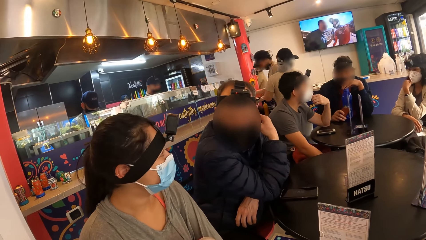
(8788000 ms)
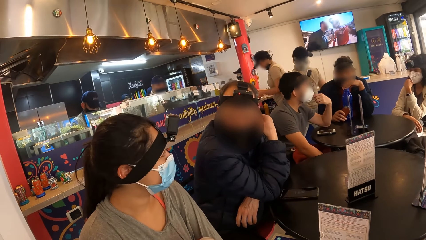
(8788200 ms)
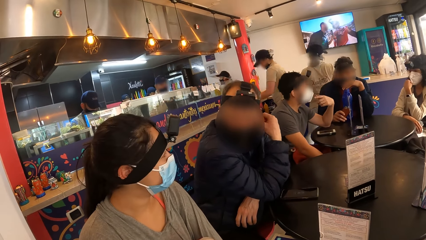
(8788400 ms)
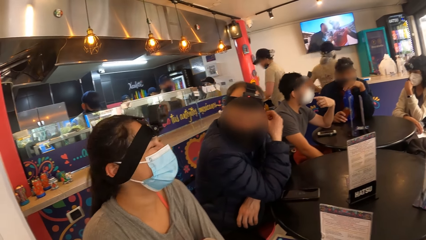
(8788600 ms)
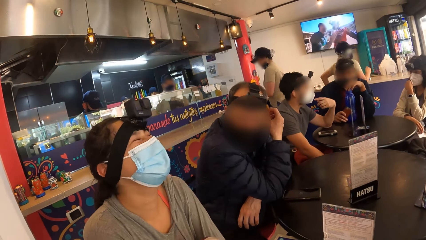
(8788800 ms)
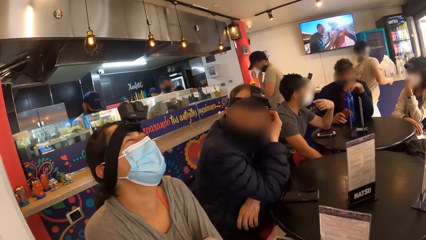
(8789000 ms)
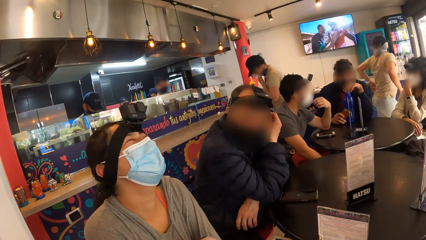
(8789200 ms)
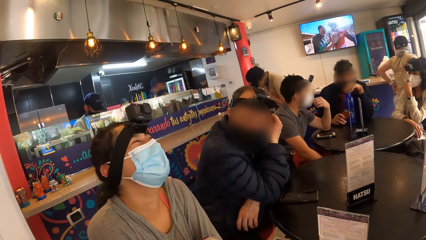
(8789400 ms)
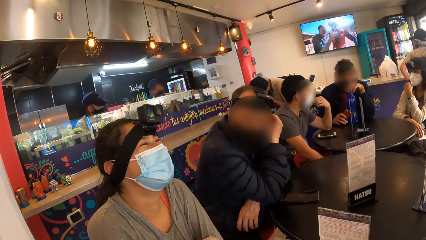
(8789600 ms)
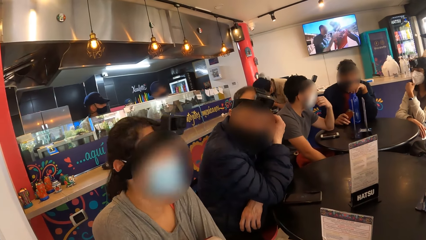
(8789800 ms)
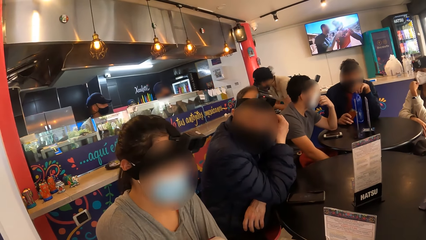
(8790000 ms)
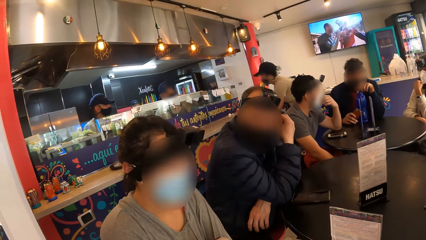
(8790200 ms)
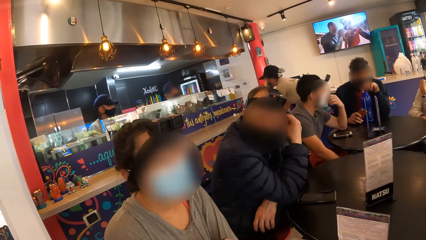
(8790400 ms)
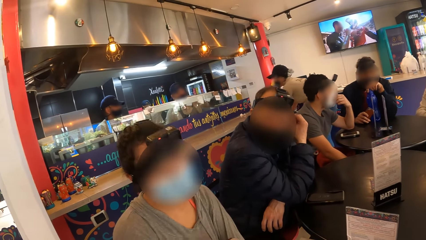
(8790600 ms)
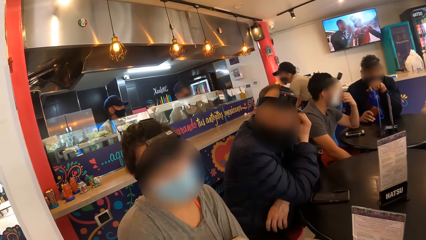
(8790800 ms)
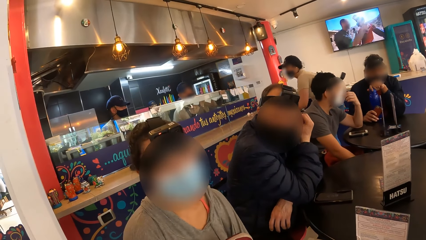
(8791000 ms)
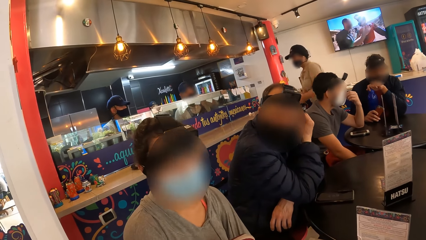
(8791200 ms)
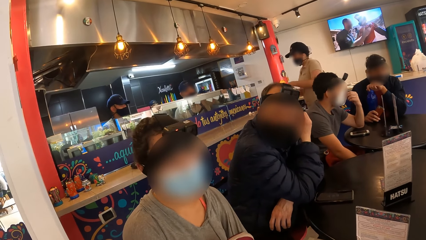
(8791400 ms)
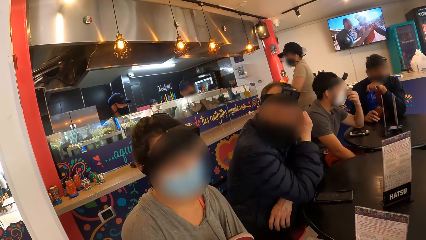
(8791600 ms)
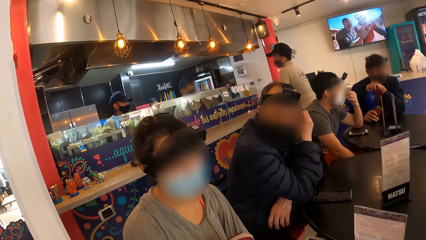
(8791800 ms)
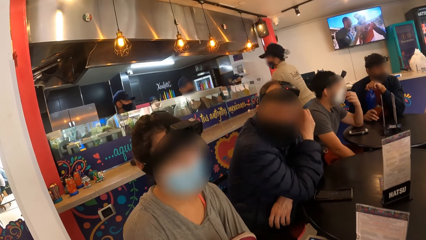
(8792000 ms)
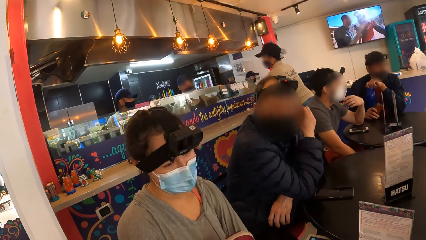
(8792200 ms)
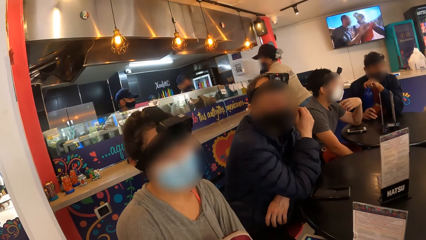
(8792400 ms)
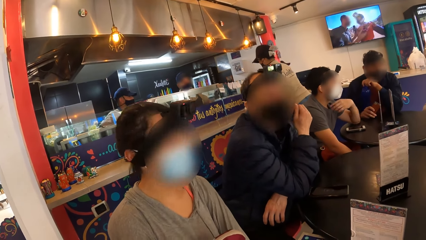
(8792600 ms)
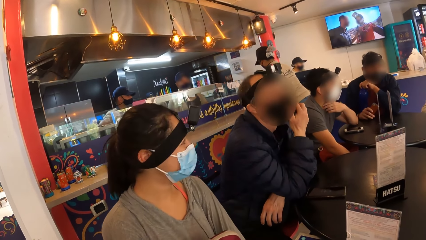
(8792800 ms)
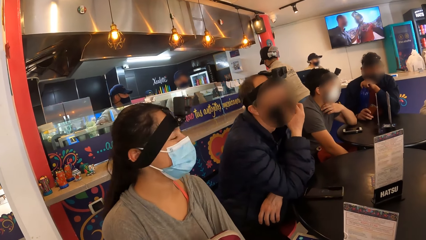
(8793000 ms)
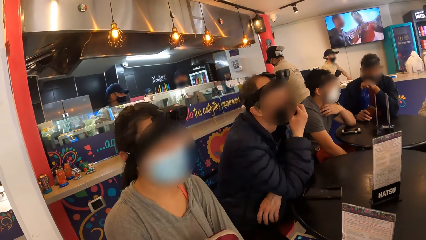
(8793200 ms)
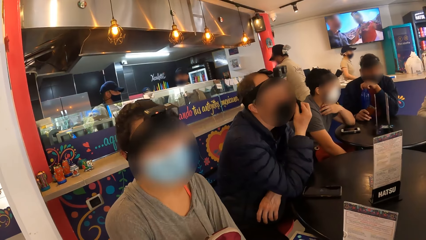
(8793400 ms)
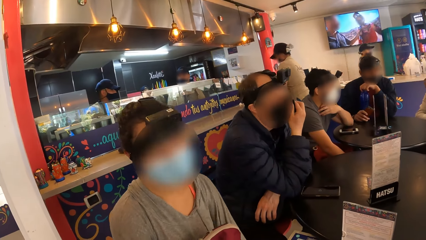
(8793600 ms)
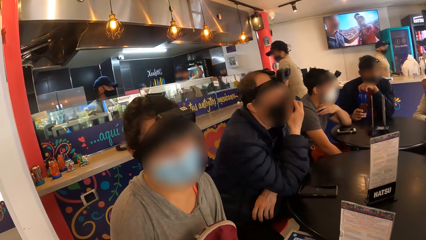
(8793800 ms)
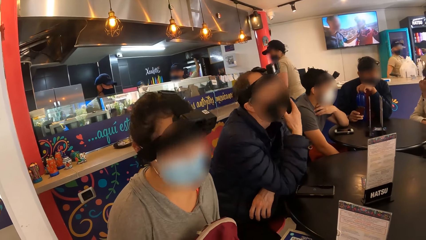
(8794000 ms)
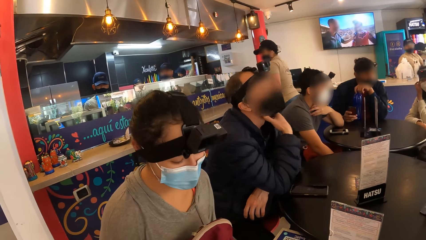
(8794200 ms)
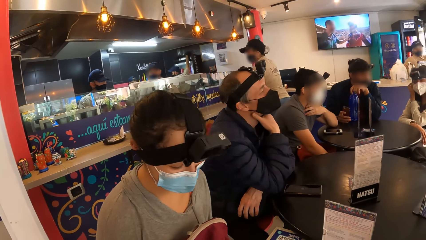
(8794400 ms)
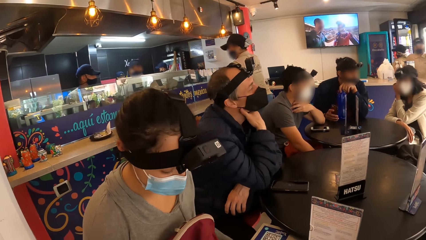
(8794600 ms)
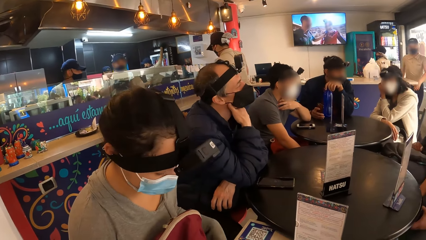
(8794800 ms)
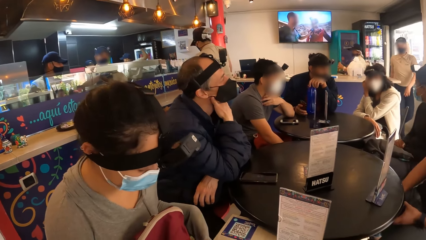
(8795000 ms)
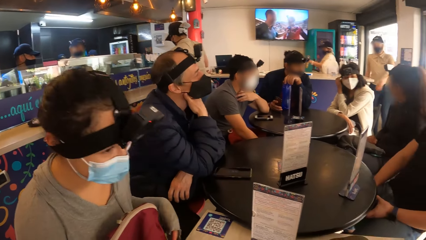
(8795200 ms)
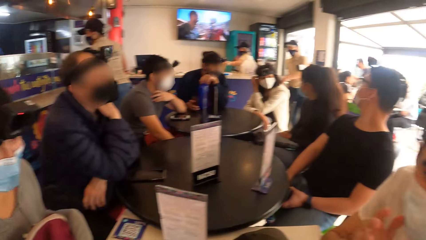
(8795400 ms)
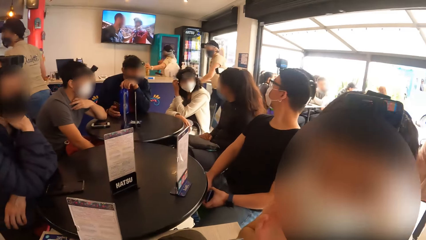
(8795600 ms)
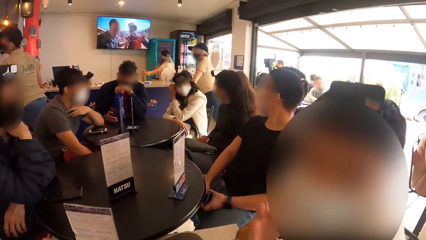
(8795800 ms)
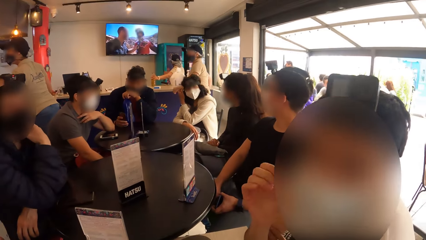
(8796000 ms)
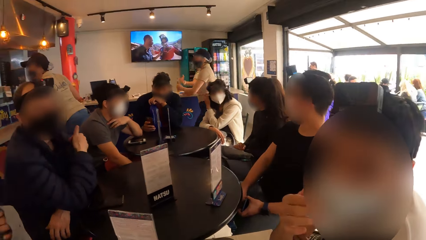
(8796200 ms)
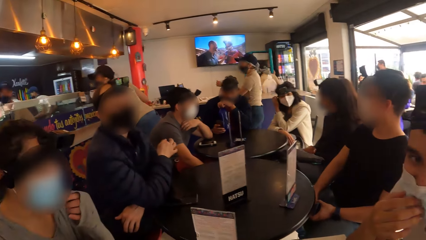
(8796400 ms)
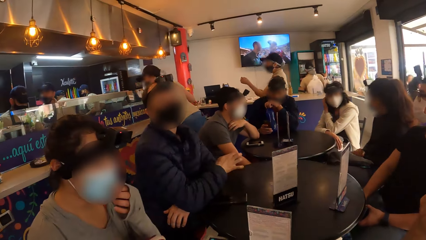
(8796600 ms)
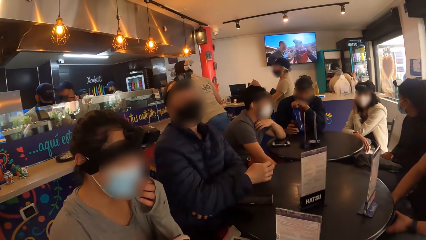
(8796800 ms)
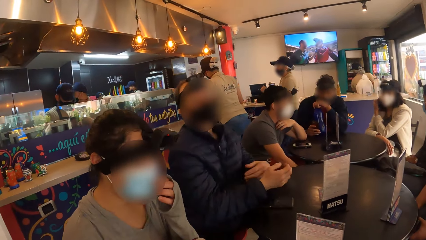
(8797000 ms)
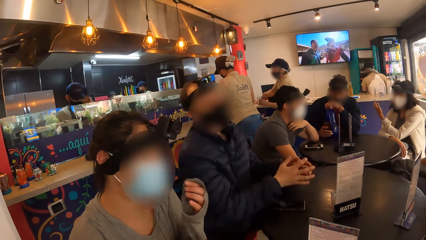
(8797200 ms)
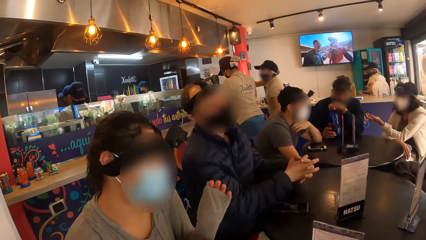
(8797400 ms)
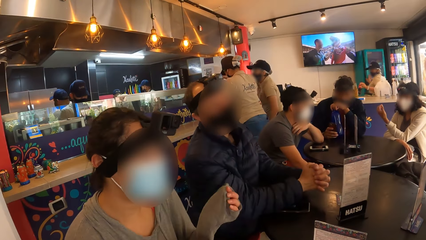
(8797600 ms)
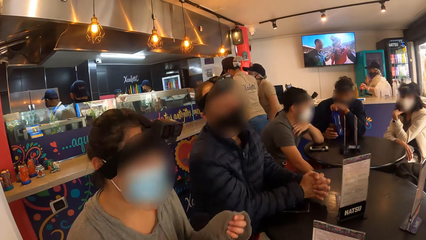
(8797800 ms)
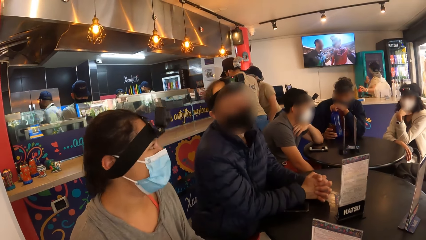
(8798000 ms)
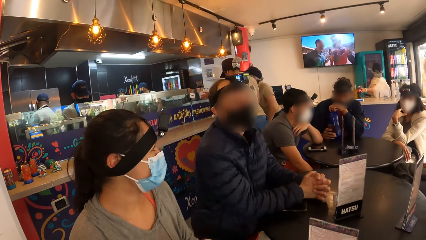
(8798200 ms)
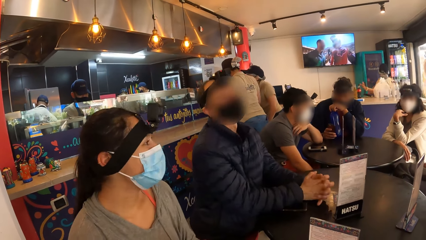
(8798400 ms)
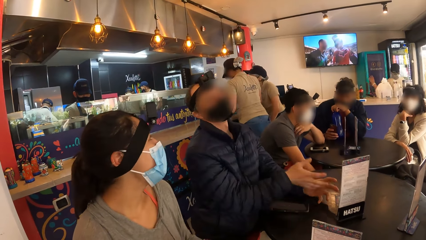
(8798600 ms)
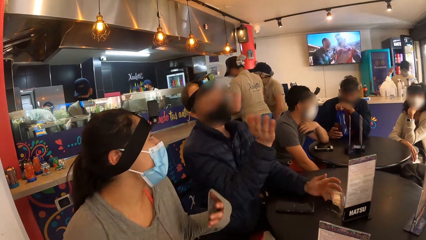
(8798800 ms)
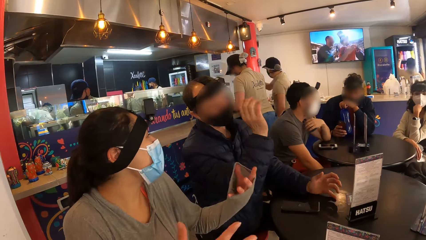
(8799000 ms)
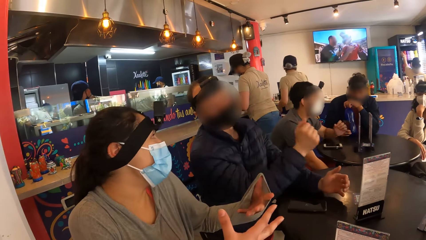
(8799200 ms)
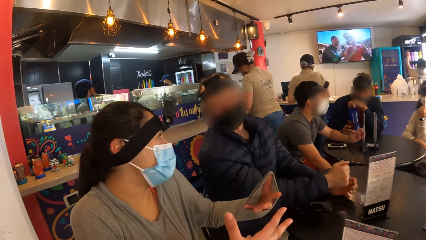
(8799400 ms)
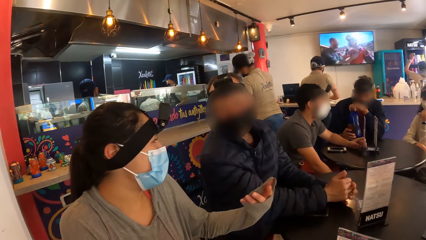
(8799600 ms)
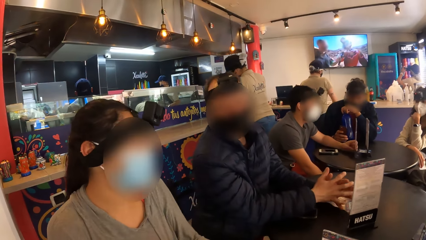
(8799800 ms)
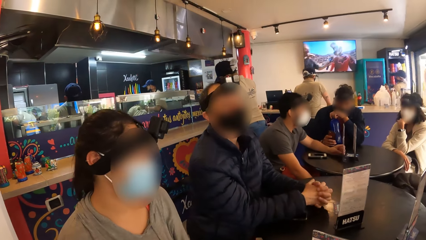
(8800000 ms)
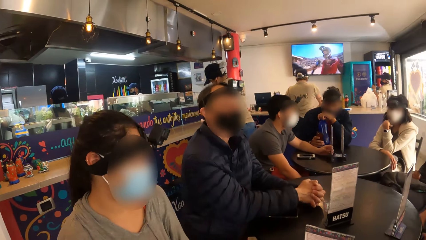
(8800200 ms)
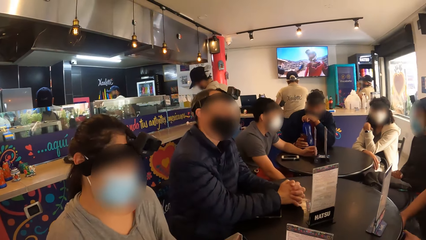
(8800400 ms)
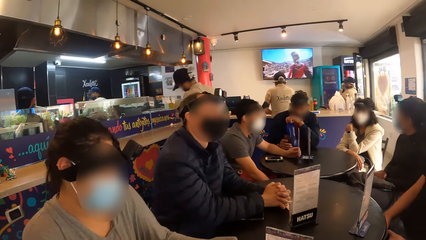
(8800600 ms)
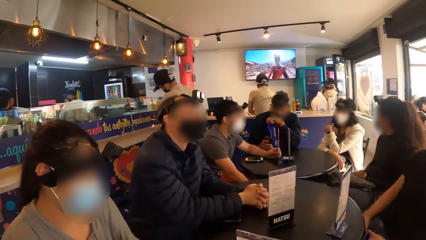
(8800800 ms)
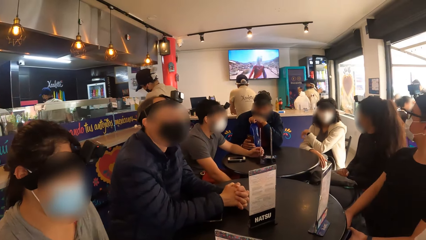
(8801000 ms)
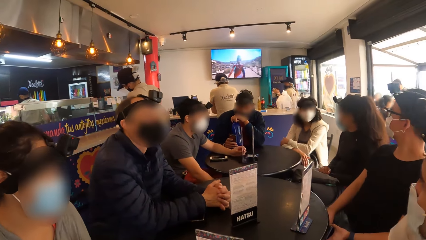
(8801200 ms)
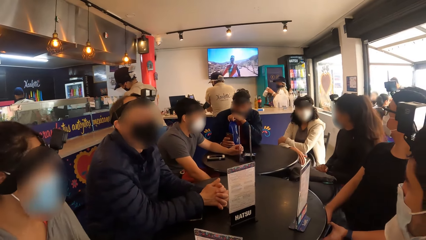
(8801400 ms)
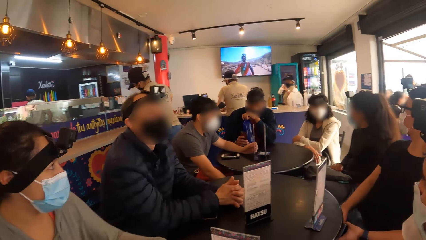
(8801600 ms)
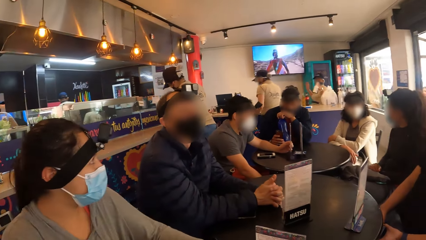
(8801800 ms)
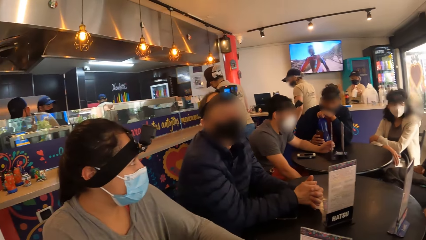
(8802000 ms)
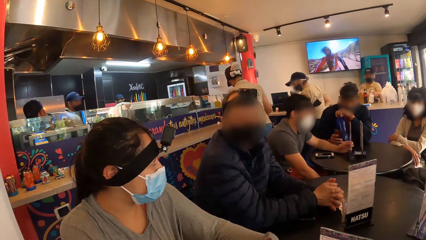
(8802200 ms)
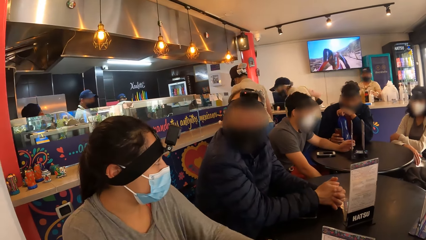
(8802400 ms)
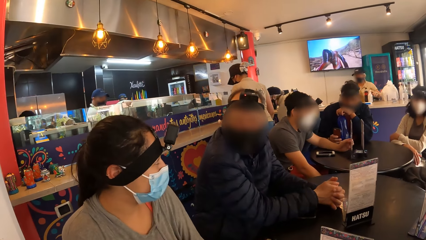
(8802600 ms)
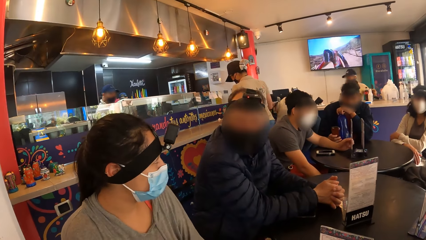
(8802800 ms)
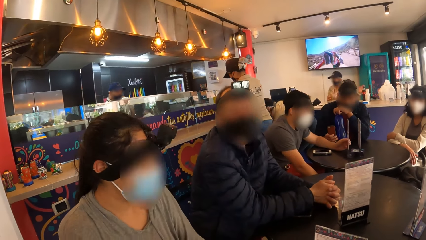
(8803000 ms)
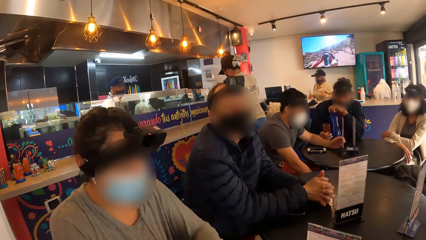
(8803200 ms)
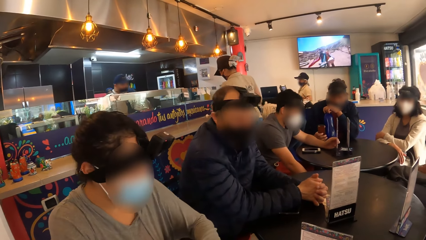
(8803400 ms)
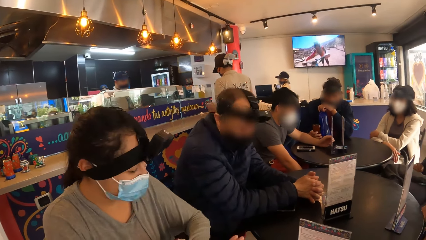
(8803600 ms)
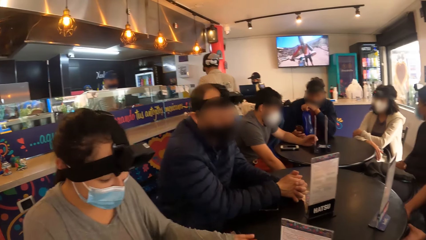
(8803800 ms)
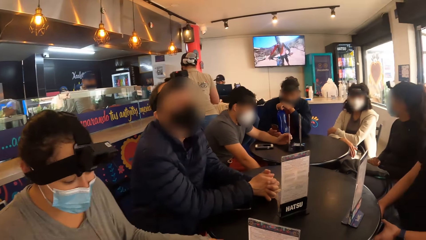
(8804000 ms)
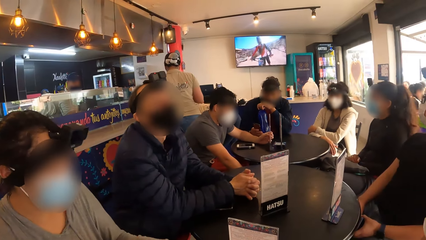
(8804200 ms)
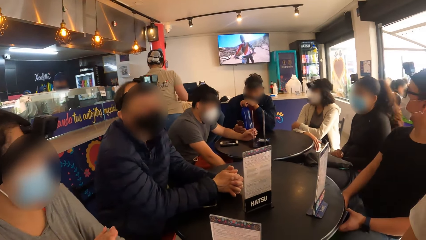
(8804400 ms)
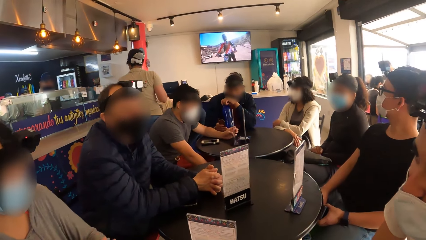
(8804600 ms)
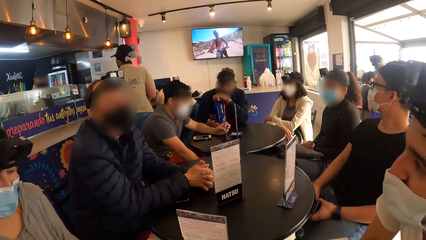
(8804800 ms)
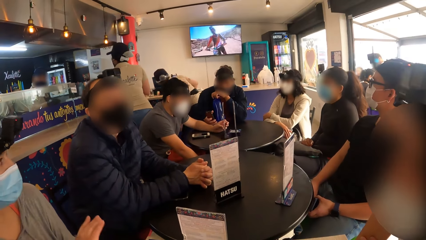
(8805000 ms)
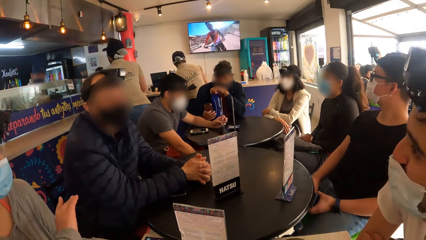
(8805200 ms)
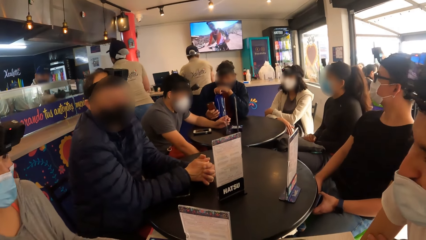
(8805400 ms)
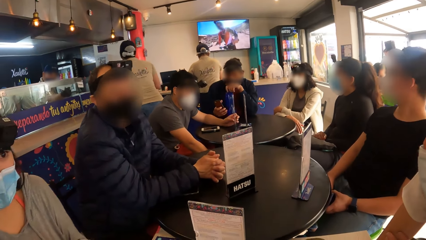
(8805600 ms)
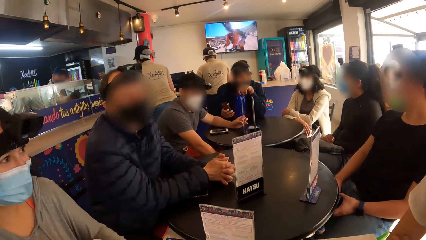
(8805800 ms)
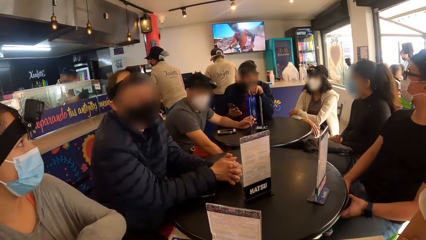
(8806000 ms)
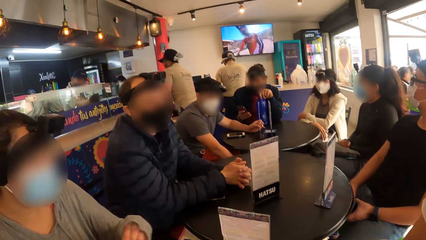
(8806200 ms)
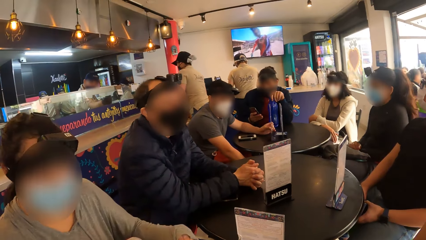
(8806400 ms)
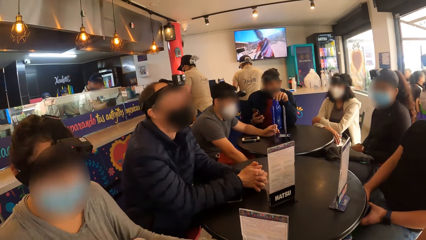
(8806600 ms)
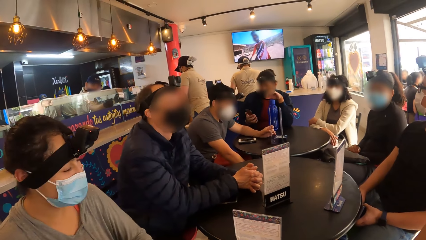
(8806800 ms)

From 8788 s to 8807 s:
The first man converses with the camera wearer.
